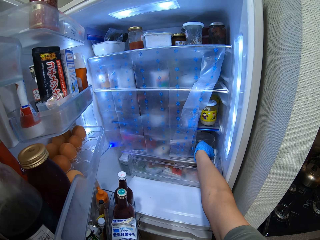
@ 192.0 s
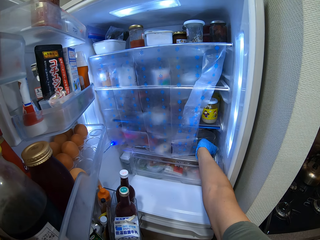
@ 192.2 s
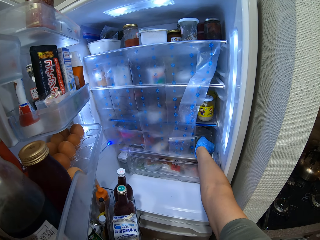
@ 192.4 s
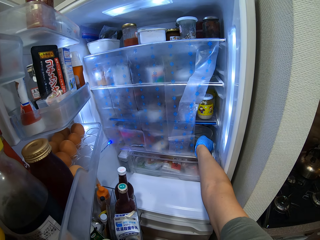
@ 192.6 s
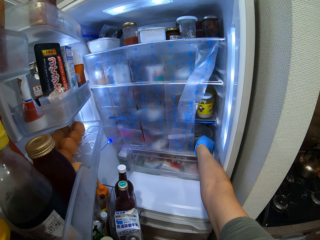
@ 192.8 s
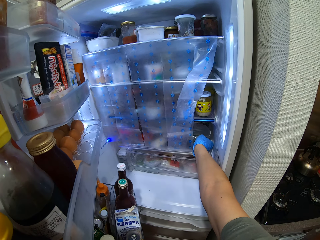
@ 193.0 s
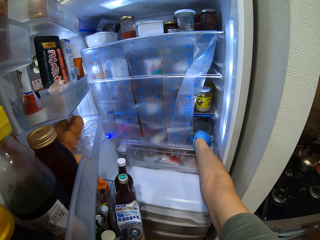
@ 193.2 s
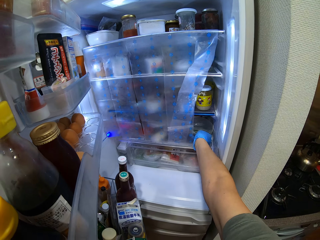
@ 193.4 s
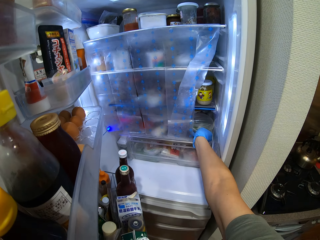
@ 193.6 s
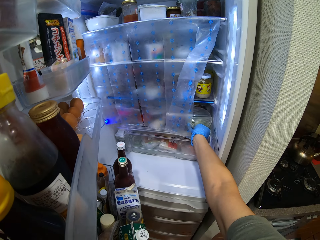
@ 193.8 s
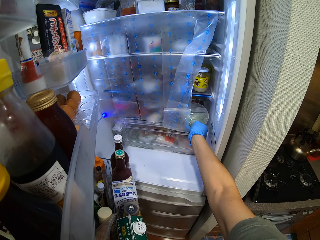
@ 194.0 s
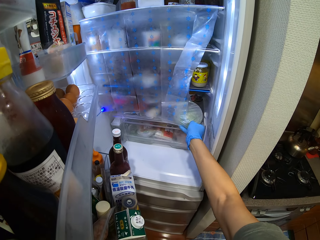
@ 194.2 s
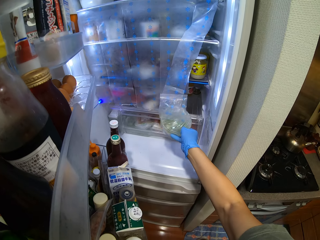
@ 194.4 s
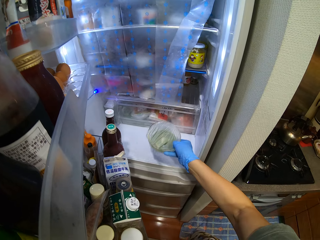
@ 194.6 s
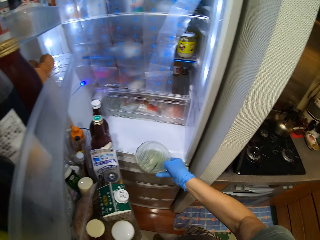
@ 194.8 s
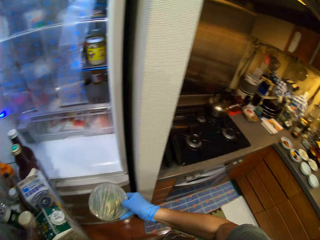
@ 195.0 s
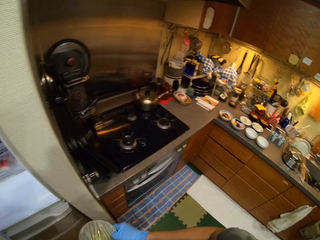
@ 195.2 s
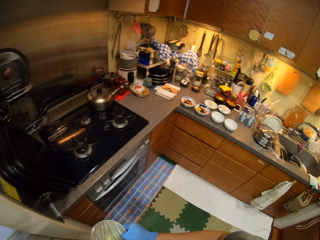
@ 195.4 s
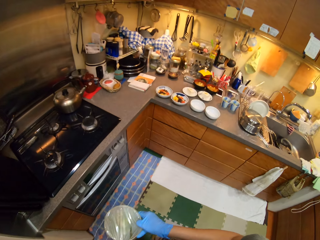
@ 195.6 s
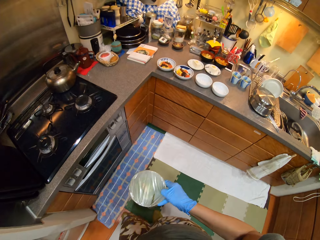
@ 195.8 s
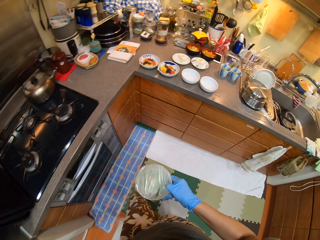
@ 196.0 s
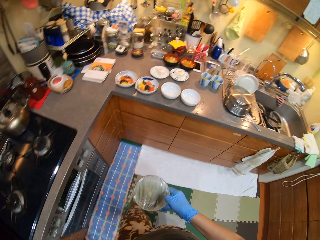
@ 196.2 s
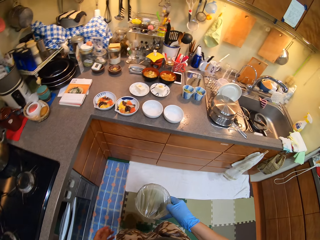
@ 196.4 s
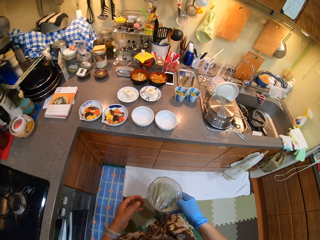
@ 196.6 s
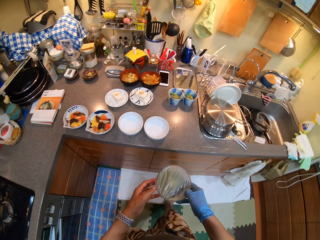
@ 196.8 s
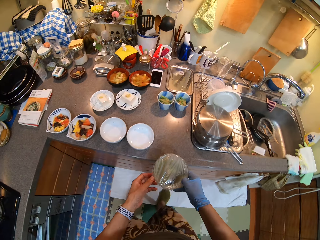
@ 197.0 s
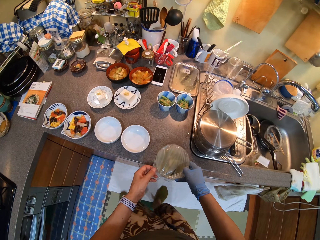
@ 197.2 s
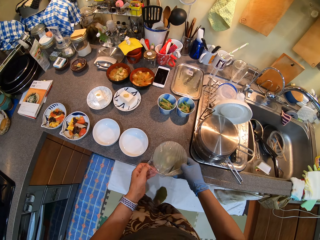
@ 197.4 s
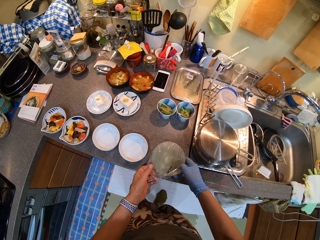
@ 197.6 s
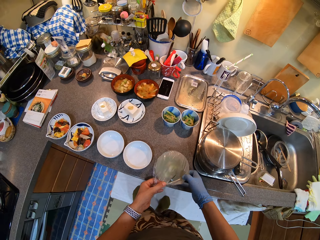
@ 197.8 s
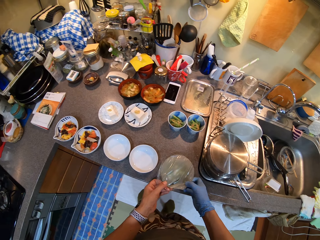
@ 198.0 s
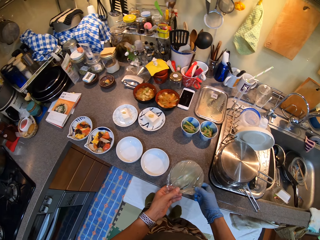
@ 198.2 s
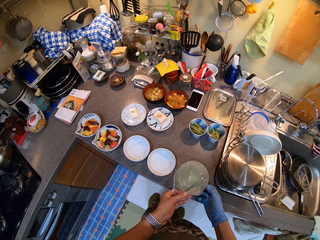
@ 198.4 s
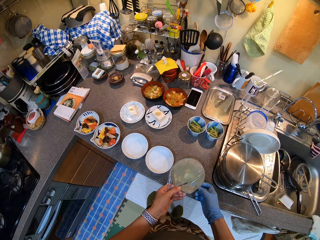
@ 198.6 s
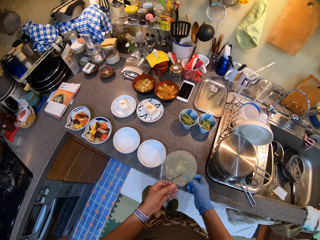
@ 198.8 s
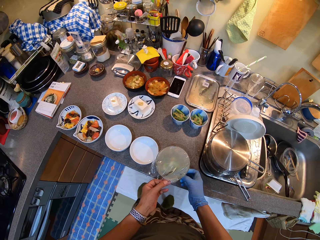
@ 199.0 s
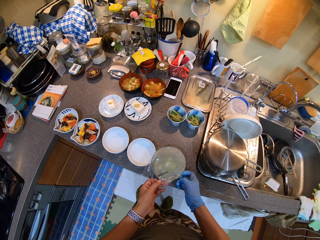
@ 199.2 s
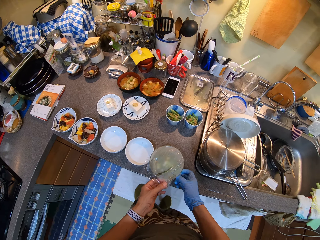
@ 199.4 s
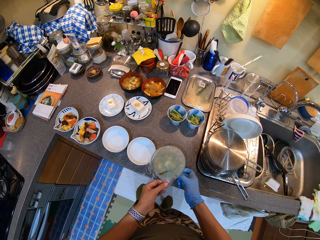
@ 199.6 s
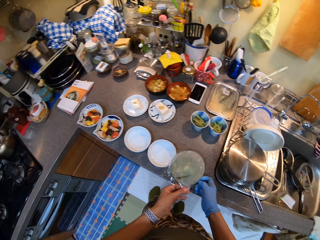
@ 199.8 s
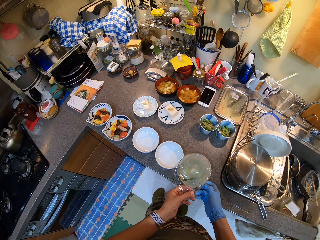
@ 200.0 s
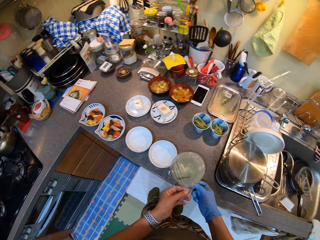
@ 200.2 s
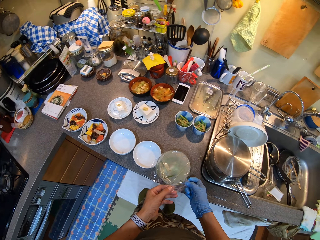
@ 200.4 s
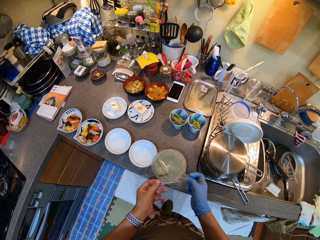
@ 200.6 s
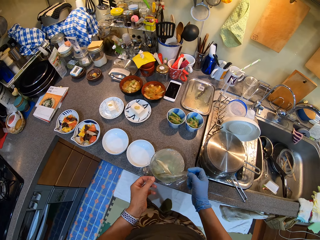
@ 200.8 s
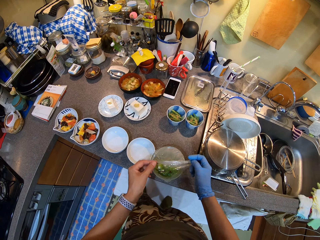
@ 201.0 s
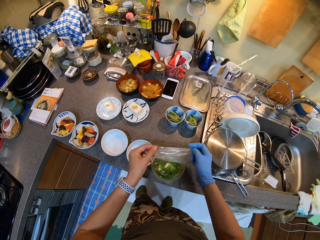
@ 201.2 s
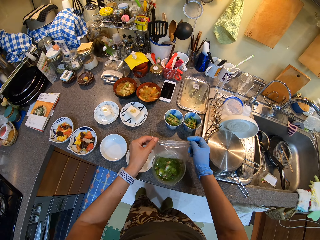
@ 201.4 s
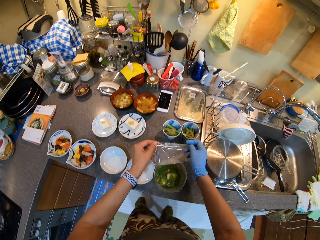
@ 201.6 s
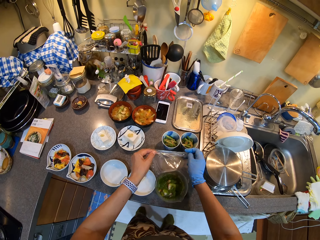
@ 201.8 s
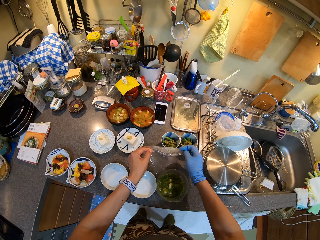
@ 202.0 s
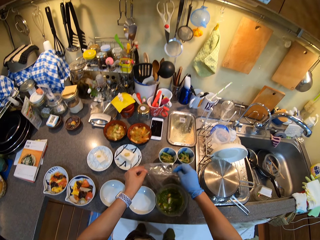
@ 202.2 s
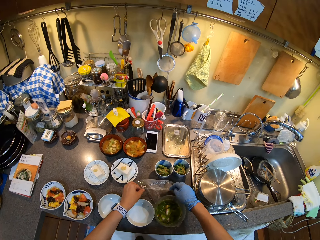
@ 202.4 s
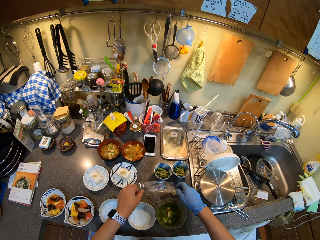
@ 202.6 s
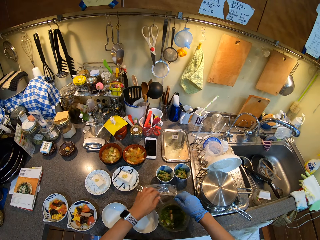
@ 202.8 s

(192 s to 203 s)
The camera wearer takes the food in the fridge. They walk around the kitchen. They put the bowl on the countertop. They open the bowl.

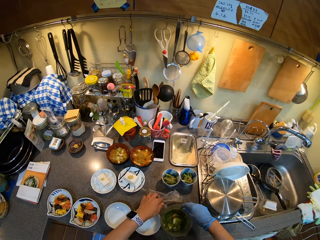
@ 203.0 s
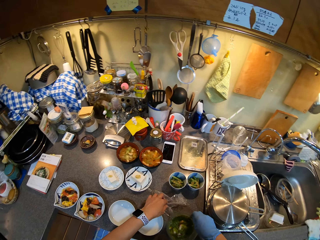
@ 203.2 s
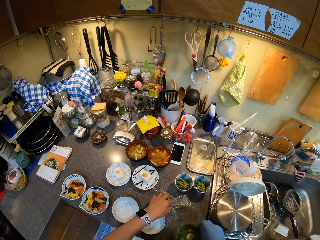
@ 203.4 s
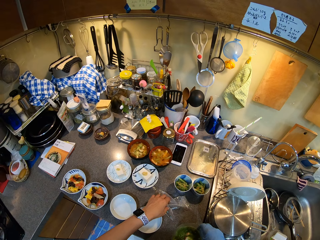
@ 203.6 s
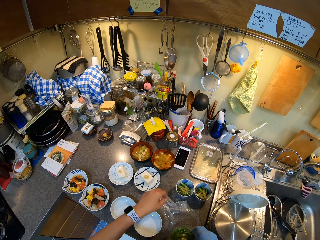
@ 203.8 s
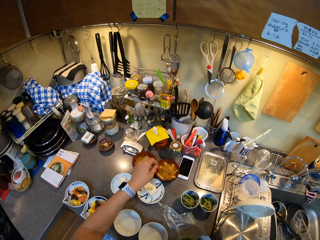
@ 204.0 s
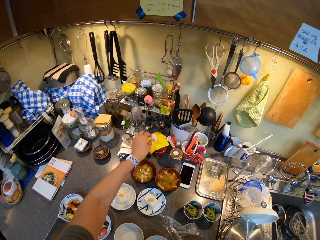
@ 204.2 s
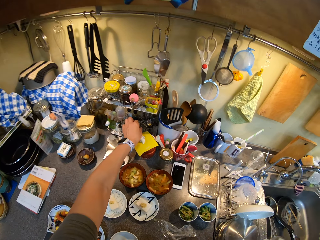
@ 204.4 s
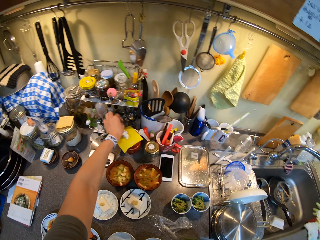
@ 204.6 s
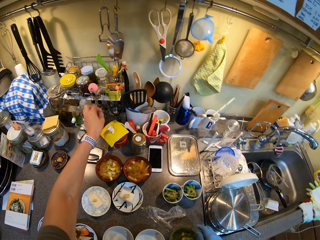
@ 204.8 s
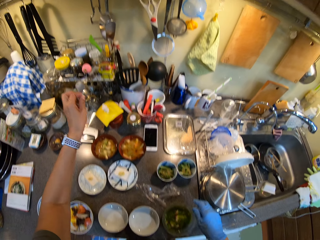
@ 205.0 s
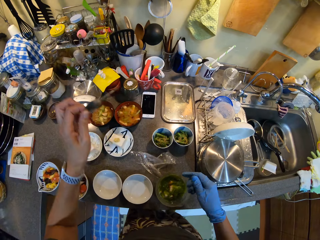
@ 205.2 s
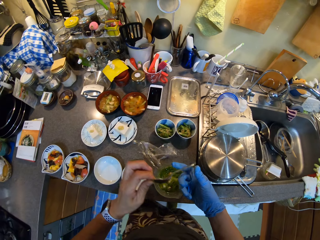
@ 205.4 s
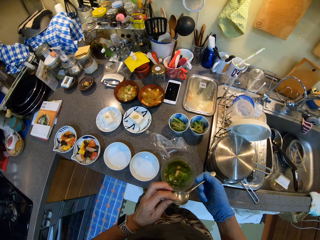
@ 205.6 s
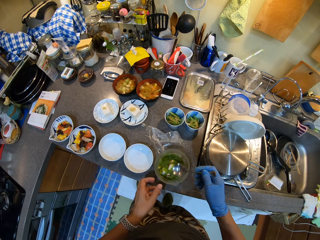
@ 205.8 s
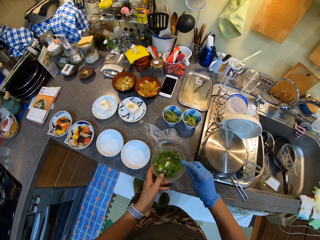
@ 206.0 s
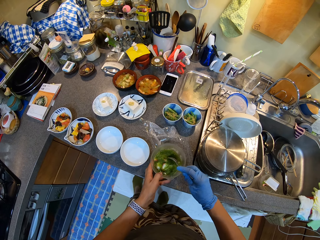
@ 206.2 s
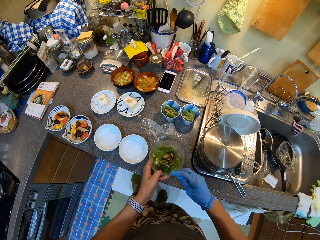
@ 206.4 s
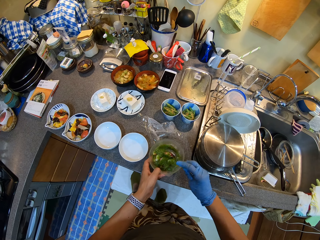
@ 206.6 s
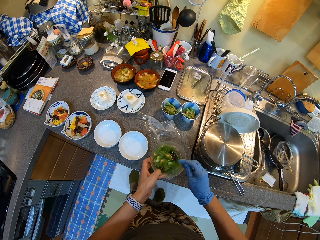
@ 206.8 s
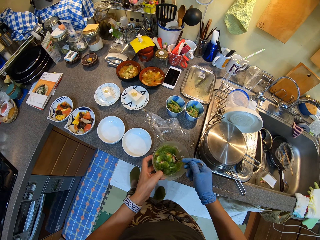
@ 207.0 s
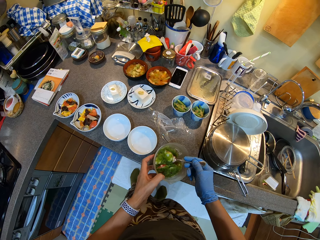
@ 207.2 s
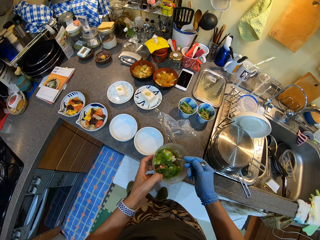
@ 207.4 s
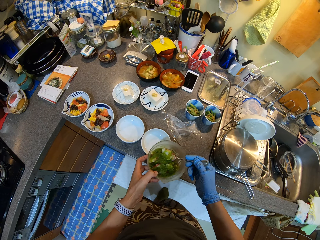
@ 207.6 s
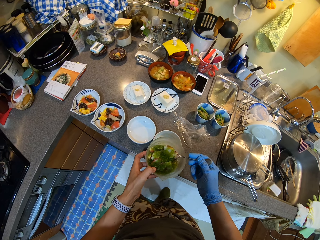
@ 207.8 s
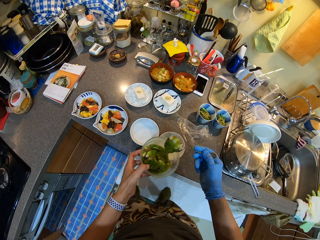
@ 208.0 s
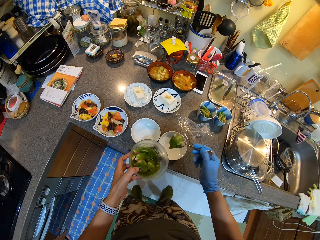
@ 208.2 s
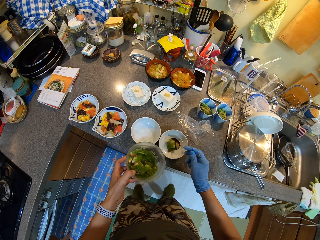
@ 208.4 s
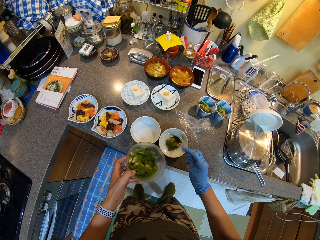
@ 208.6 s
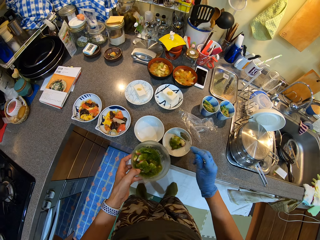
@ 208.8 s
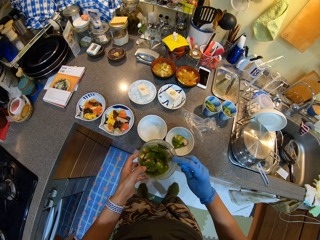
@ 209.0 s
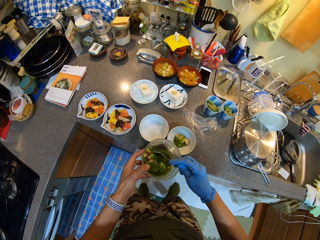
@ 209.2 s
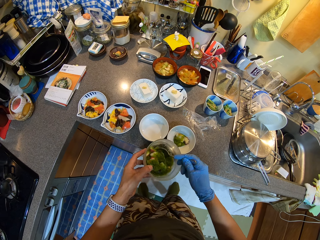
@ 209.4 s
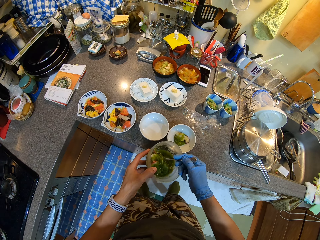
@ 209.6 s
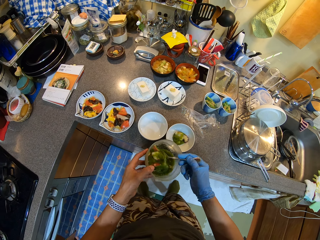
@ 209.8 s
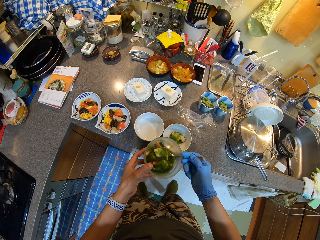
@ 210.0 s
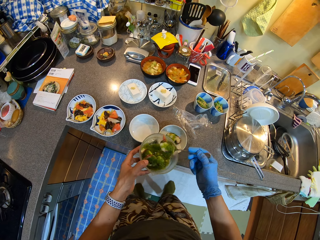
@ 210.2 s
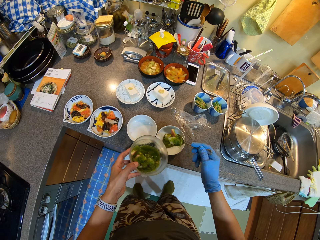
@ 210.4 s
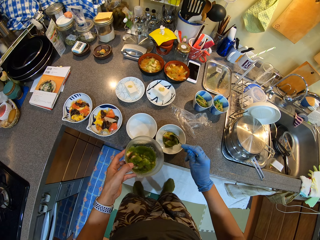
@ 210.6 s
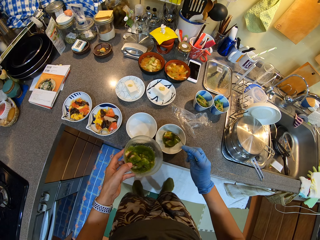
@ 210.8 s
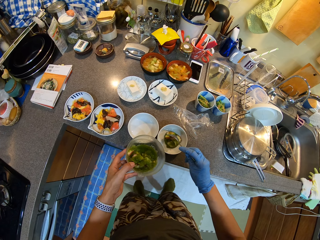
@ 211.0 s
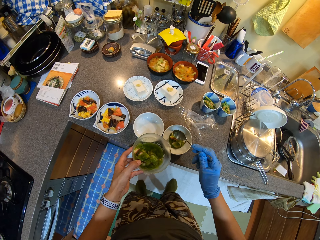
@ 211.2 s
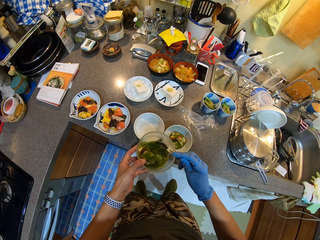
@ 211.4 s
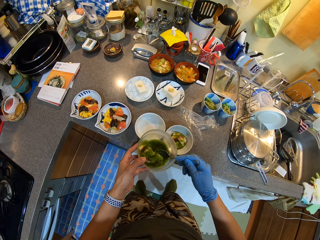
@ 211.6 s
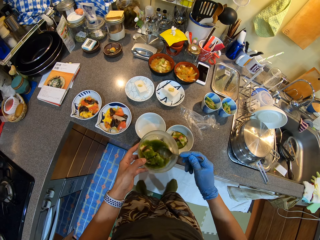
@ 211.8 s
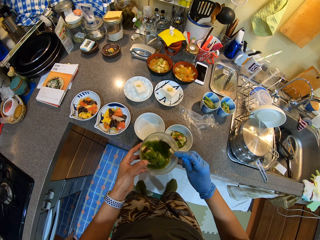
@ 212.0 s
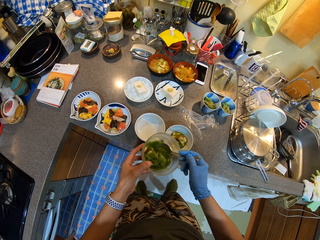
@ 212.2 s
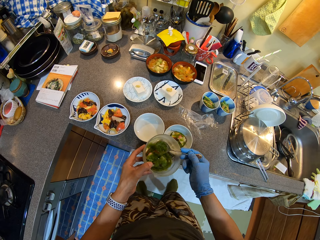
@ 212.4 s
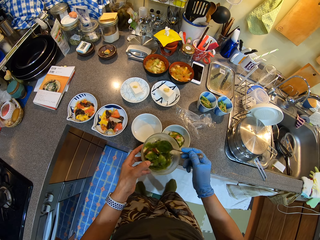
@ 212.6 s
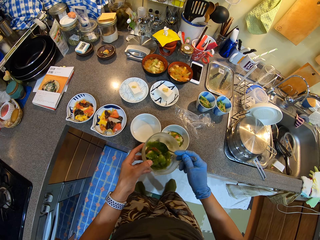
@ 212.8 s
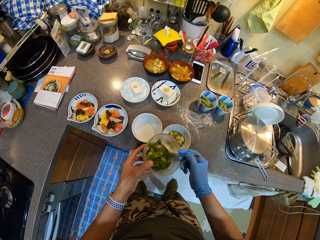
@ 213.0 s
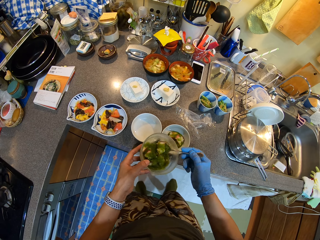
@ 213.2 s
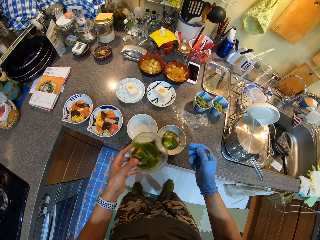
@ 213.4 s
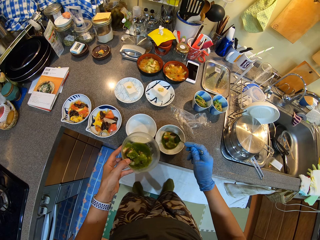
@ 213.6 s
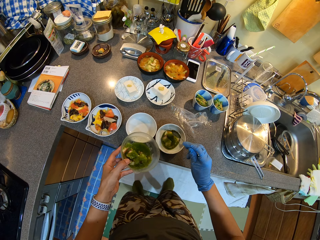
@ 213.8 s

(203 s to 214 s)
The camera wearer picks up the steel spoon on the countertop. They stir the food in the bowl on the countertop. They serve the food in the white bowl on the countertop.
